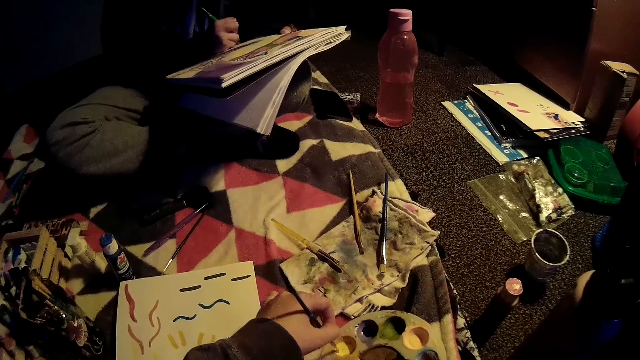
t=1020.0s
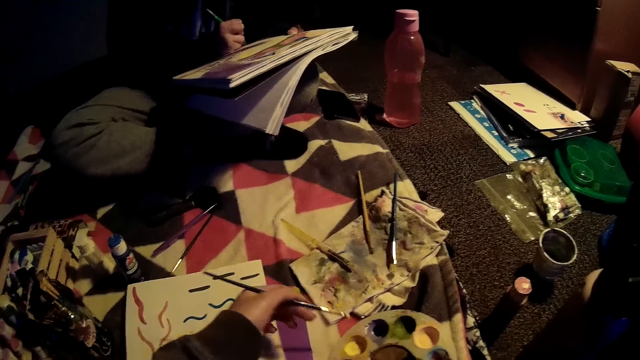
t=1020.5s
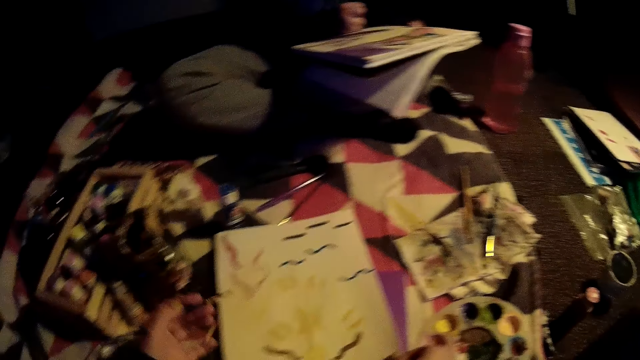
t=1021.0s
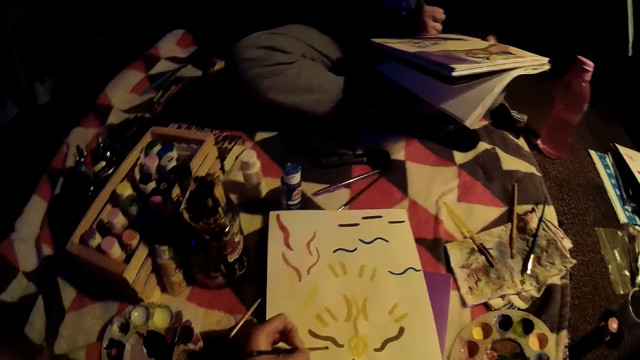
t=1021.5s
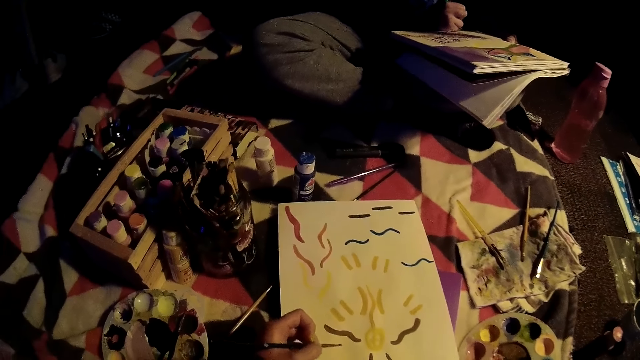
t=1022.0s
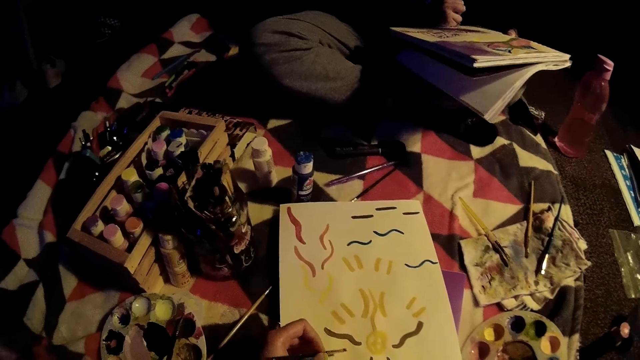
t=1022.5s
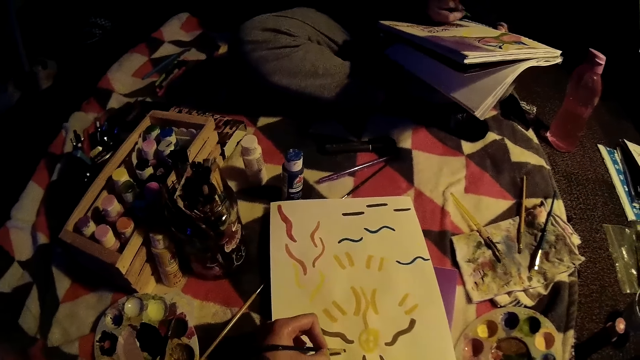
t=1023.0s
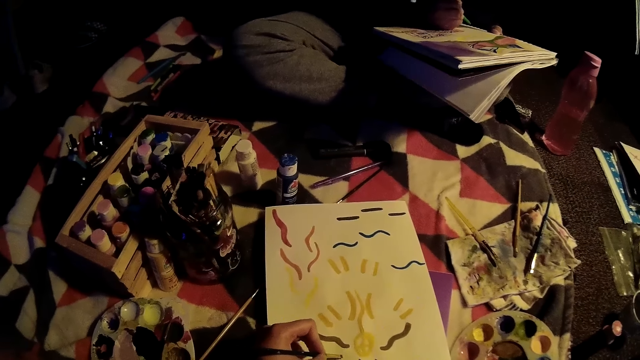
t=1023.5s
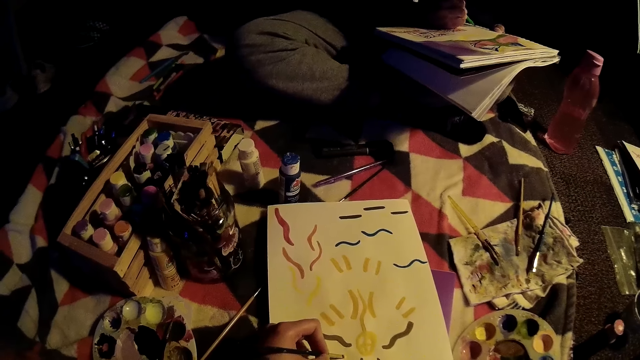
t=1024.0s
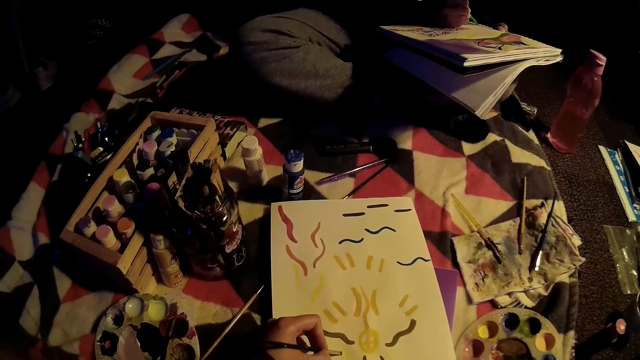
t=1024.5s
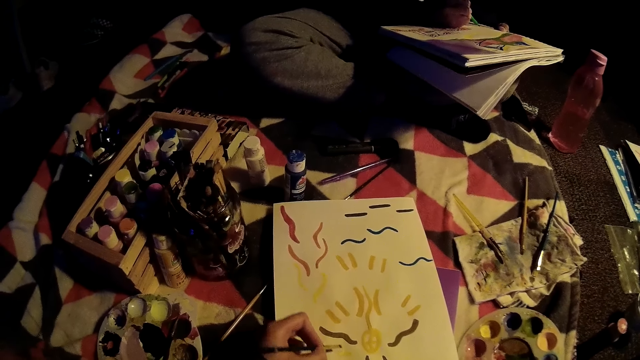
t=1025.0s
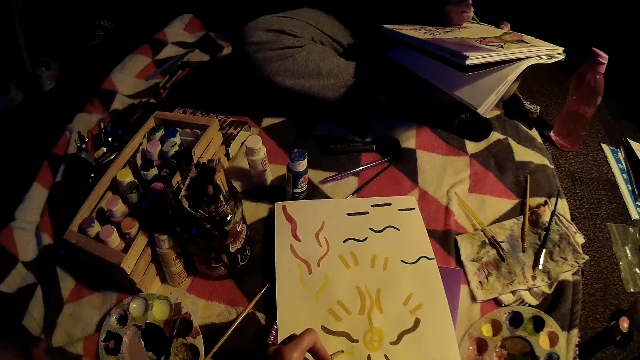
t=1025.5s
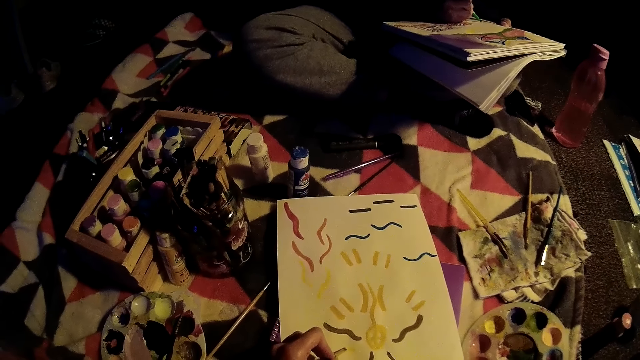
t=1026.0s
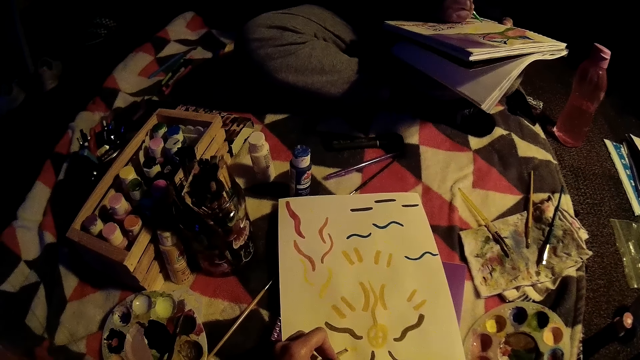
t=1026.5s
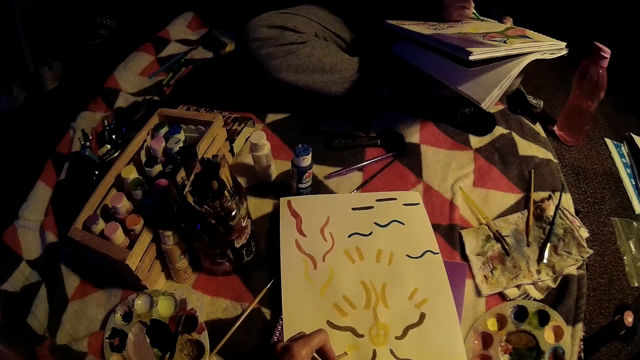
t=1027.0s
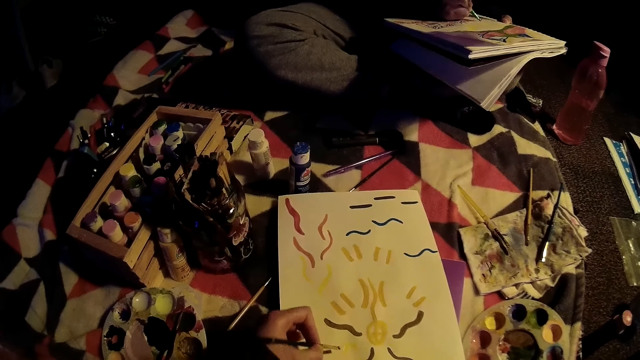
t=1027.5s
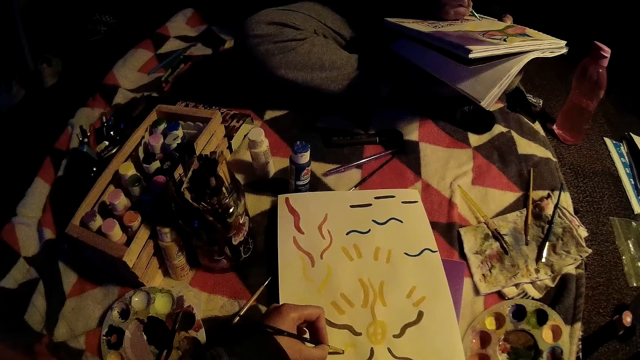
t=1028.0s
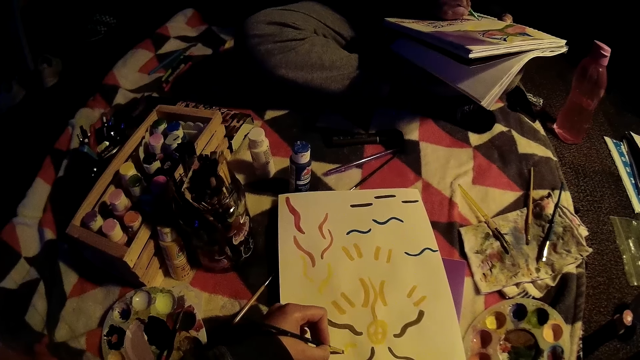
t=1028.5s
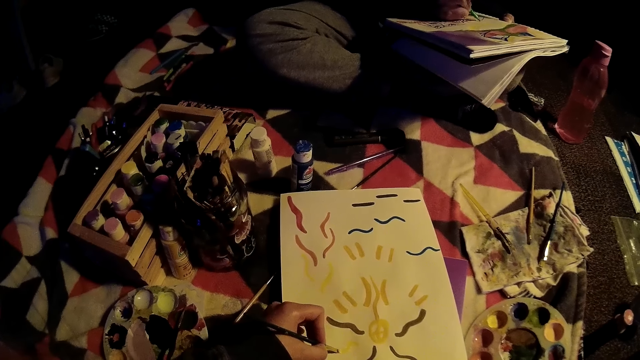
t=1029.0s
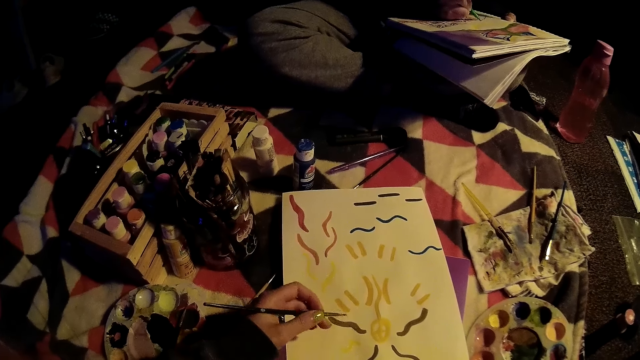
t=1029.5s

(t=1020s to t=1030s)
The camera wearer watches the drawing. She draws on the paper with the paint brush in her left hand.

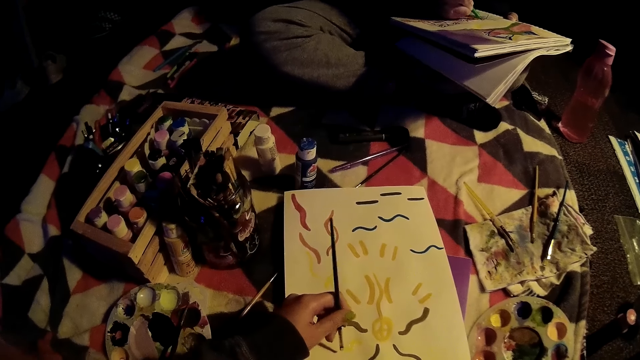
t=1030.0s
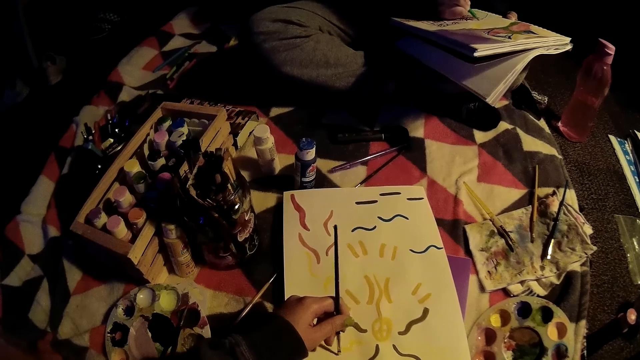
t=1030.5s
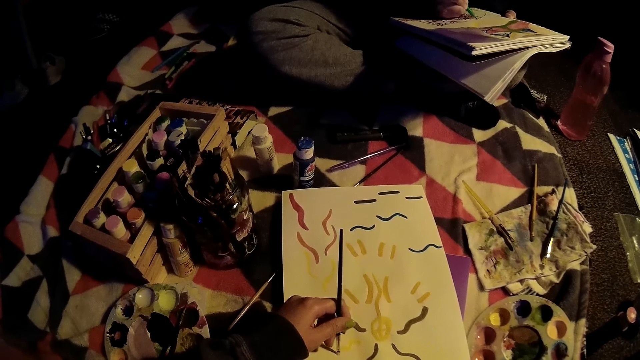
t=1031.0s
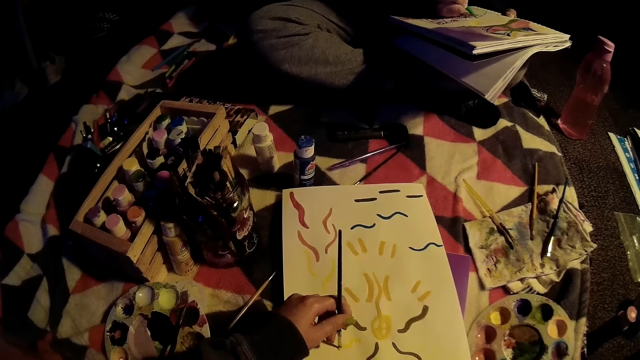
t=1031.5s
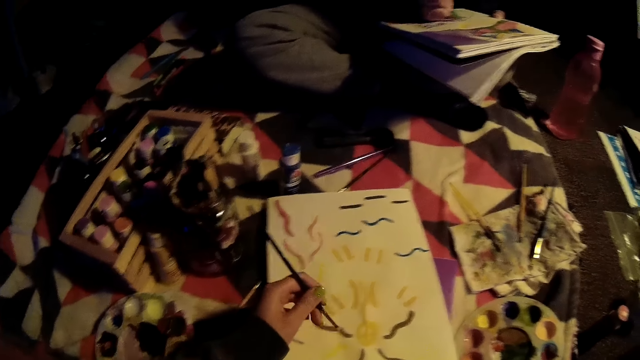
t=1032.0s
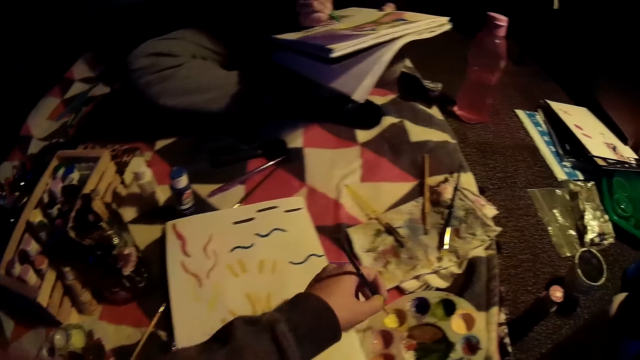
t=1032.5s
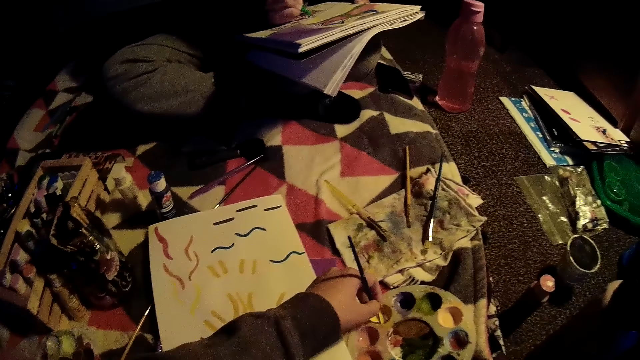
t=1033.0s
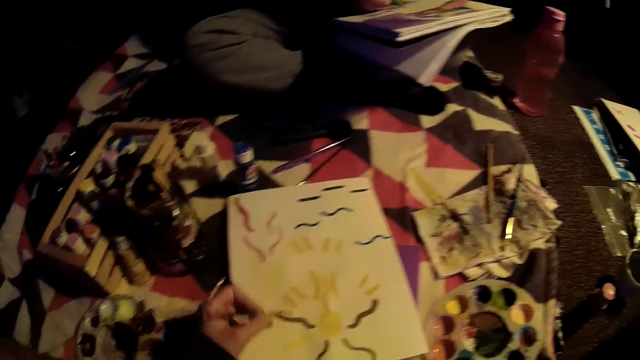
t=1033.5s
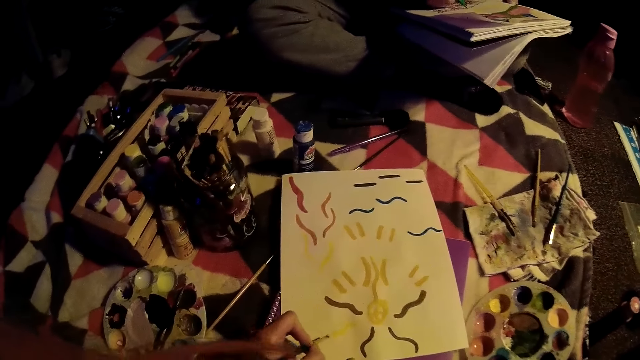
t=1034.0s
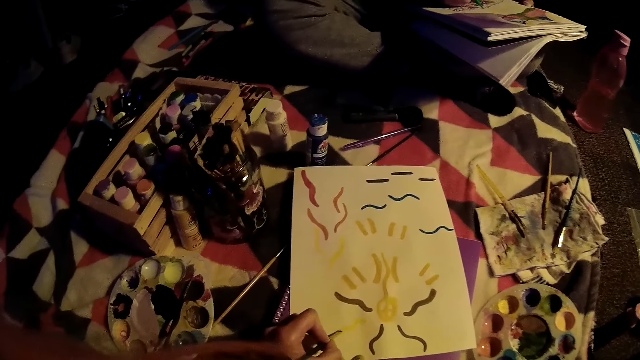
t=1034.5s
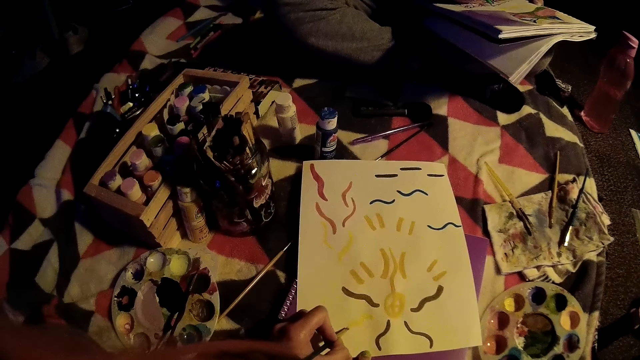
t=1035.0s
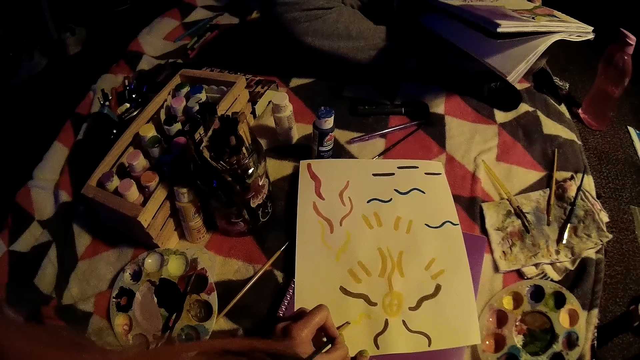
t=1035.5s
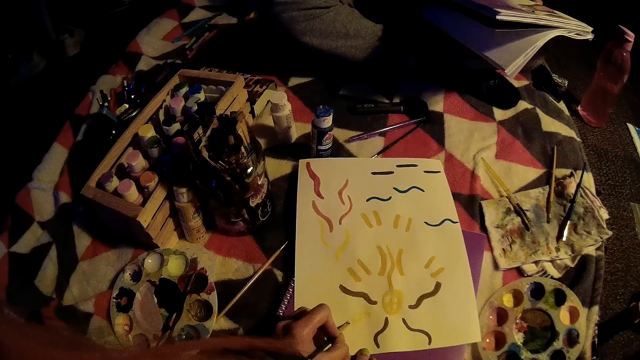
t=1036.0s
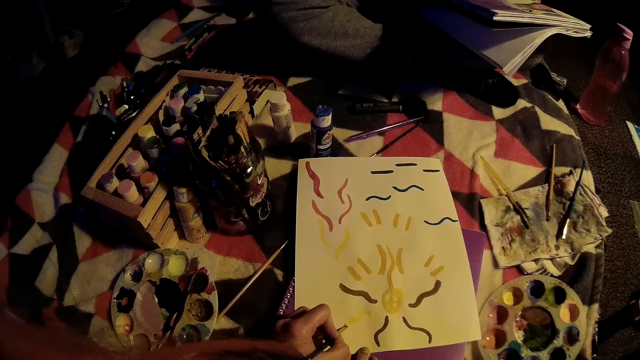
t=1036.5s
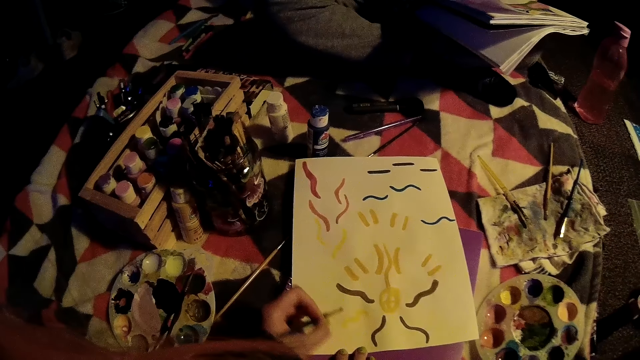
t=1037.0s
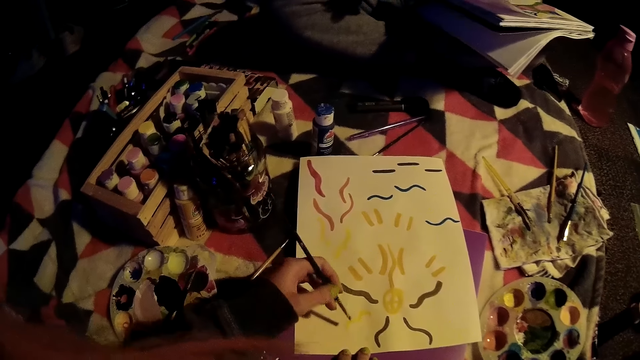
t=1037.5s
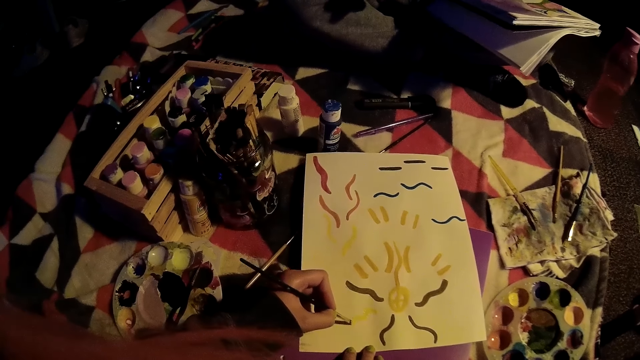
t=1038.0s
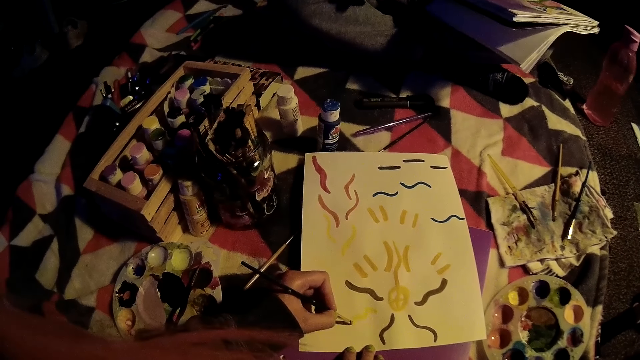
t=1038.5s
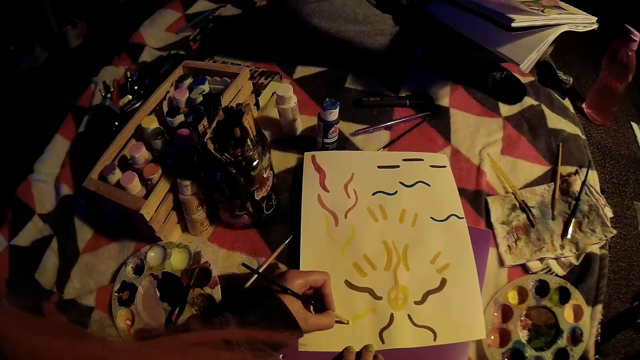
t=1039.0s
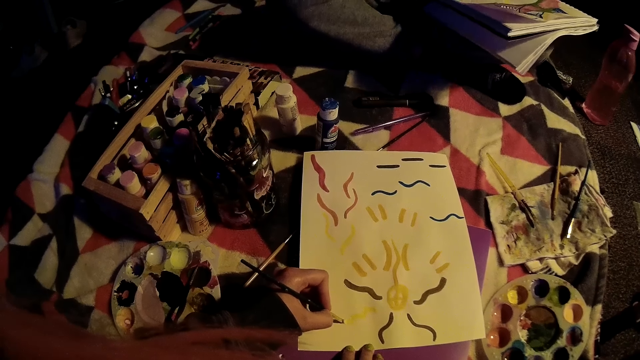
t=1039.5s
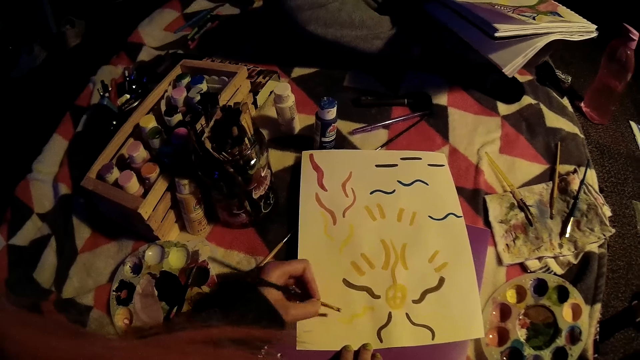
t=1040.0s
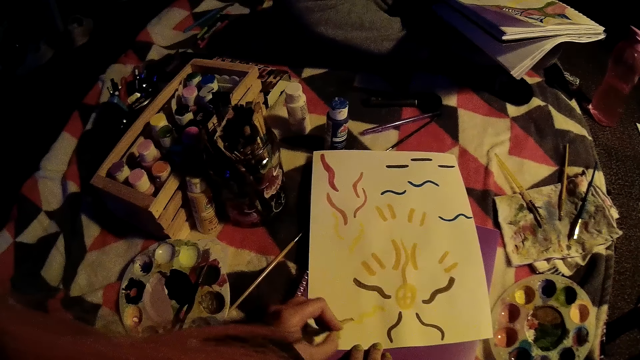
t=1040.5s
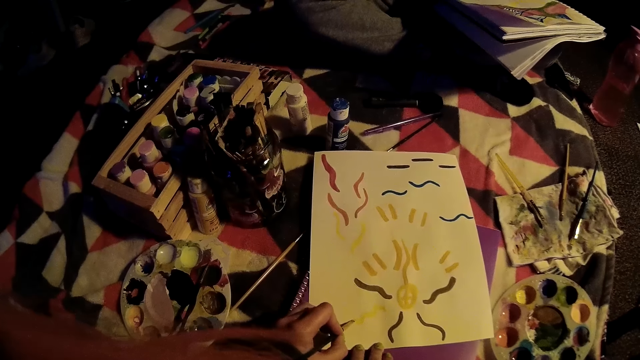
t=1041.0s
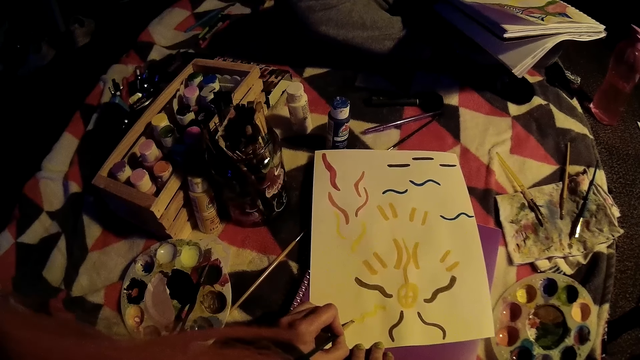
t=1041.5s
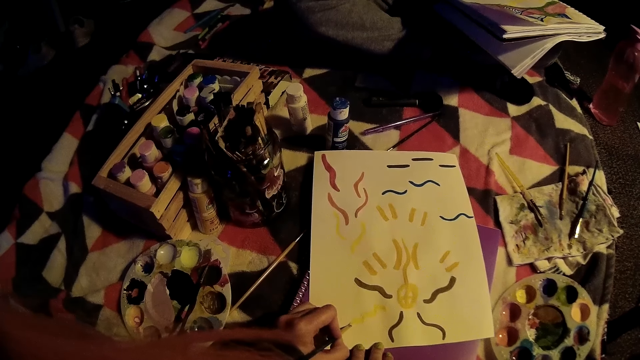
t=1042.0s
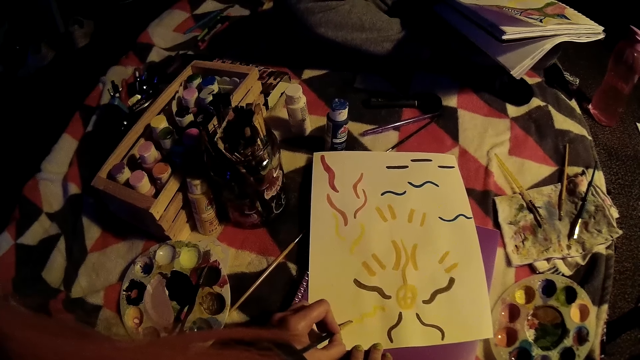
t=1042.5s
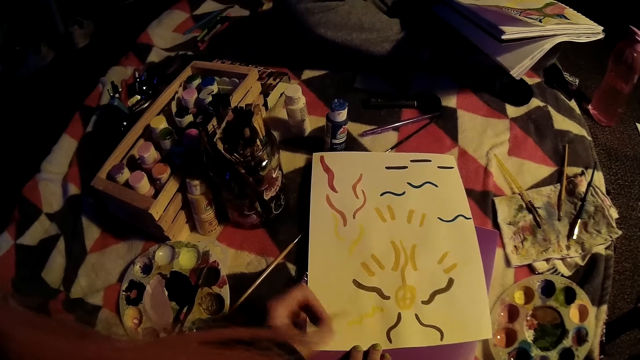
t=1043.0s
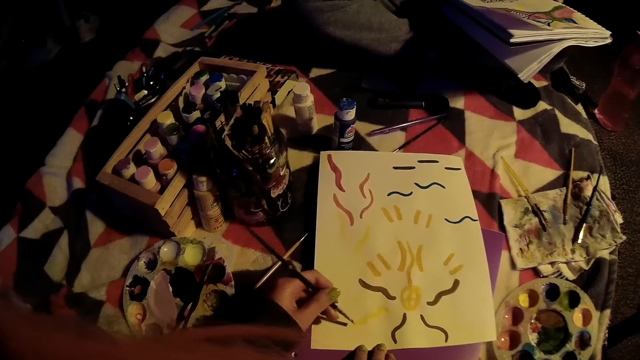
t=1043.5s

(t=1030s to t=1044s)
The camera wearer dips the paint brush into the paint palette on the mattress with her left hand. She draws on the paper with the paint brush in her left hand.
